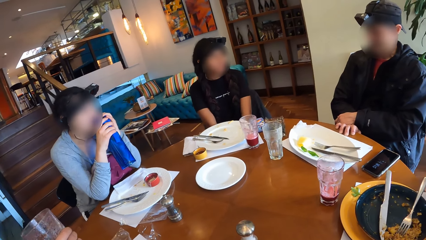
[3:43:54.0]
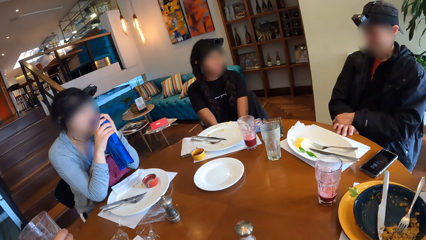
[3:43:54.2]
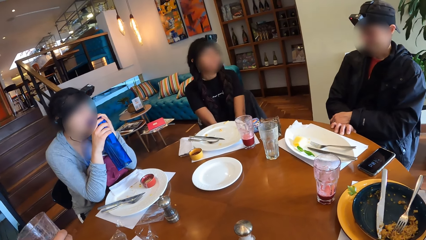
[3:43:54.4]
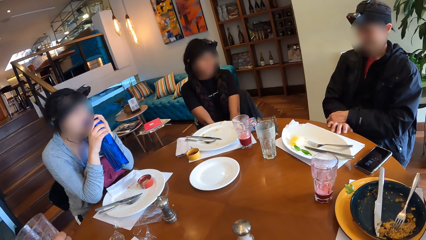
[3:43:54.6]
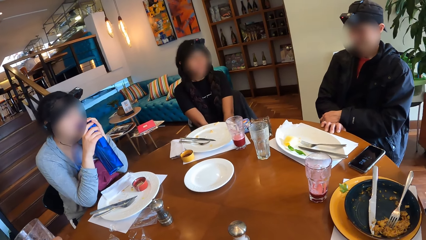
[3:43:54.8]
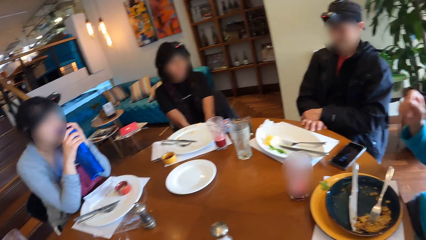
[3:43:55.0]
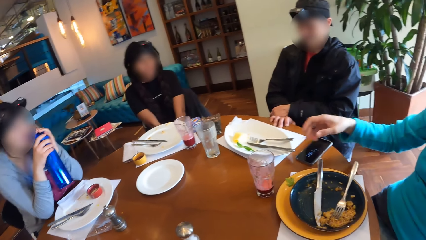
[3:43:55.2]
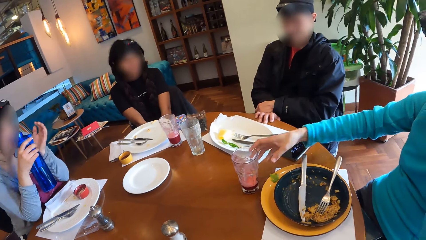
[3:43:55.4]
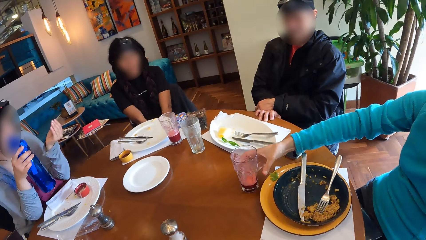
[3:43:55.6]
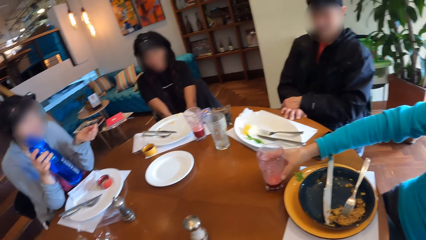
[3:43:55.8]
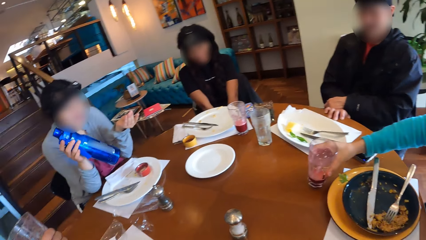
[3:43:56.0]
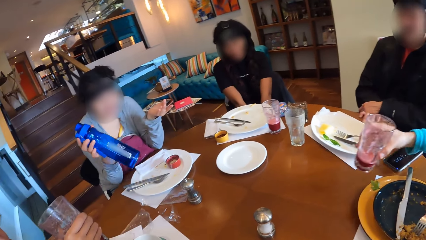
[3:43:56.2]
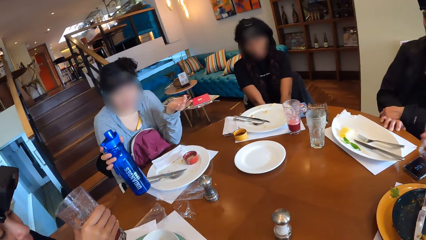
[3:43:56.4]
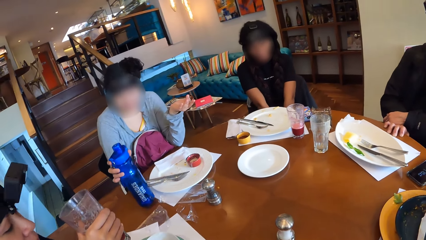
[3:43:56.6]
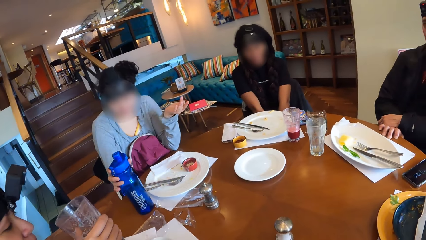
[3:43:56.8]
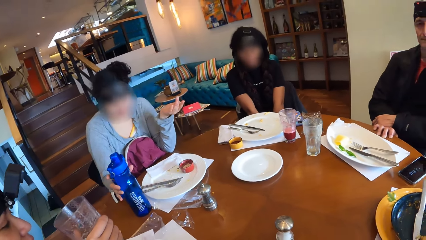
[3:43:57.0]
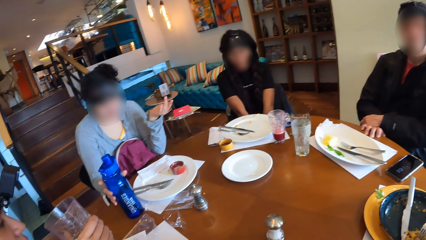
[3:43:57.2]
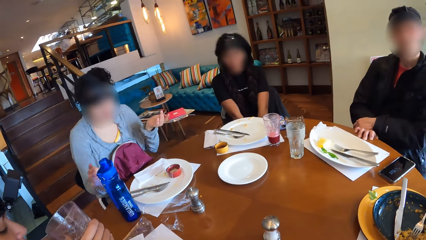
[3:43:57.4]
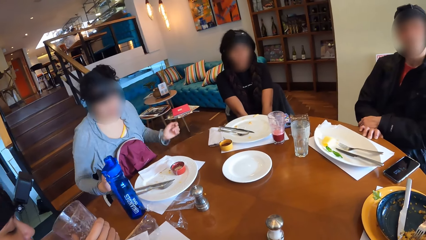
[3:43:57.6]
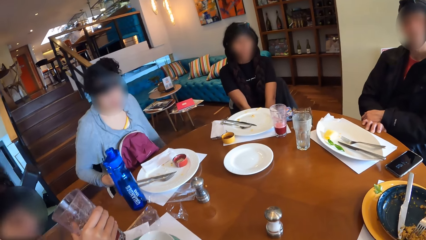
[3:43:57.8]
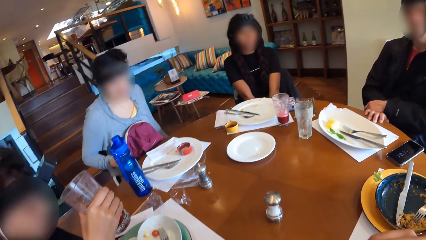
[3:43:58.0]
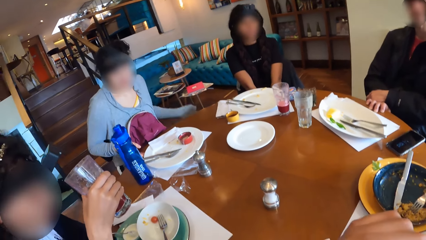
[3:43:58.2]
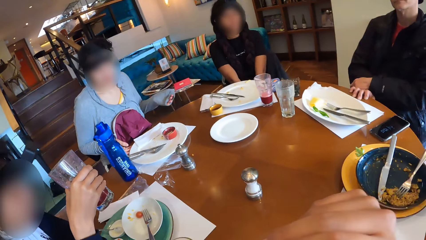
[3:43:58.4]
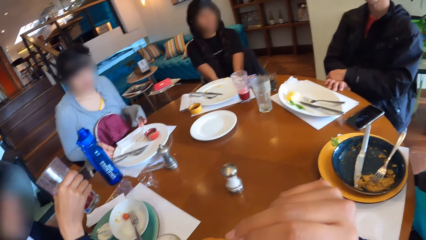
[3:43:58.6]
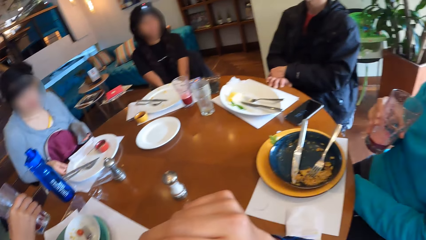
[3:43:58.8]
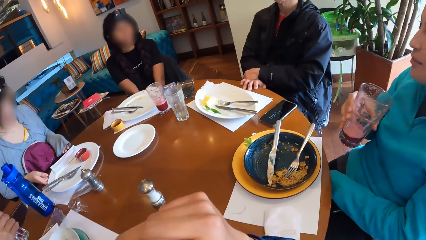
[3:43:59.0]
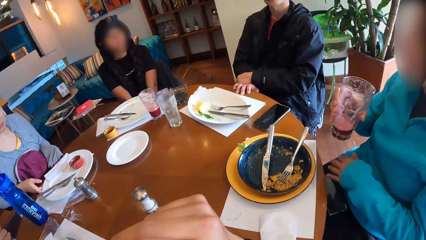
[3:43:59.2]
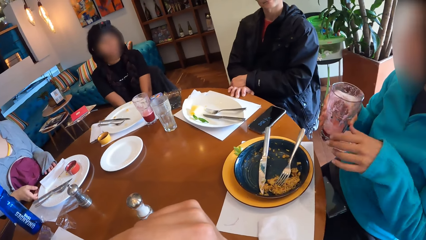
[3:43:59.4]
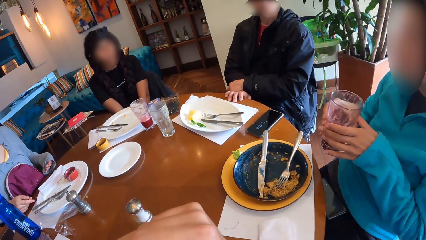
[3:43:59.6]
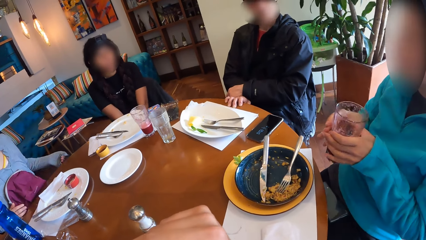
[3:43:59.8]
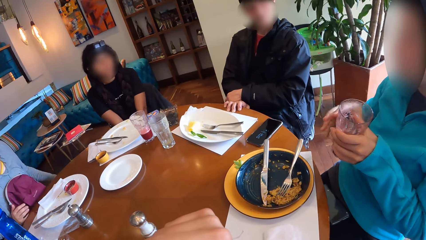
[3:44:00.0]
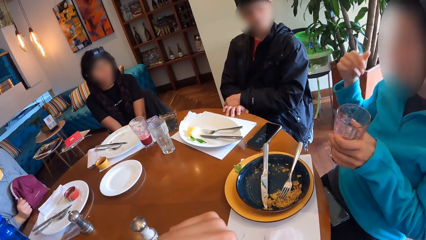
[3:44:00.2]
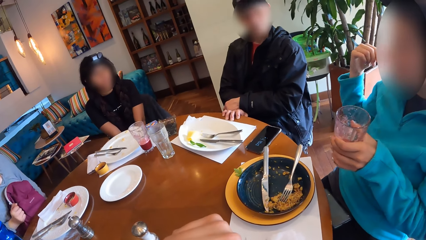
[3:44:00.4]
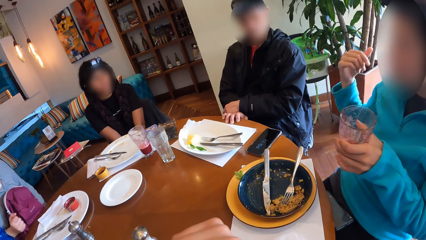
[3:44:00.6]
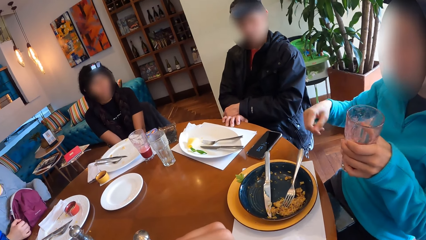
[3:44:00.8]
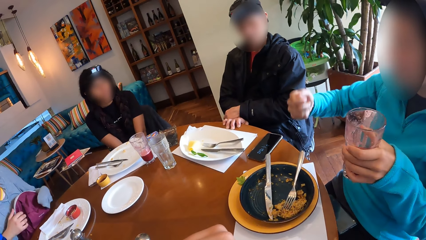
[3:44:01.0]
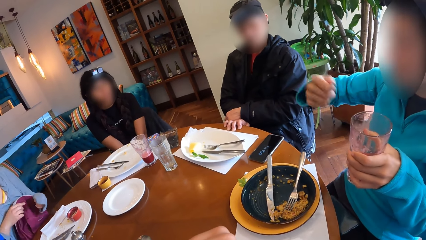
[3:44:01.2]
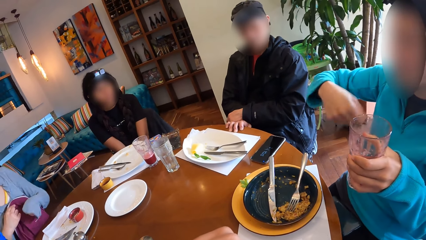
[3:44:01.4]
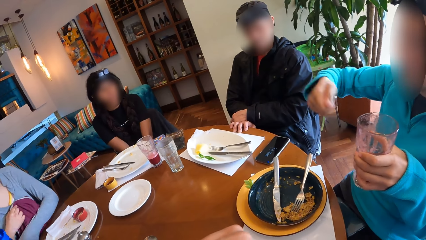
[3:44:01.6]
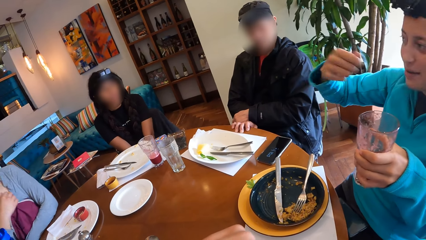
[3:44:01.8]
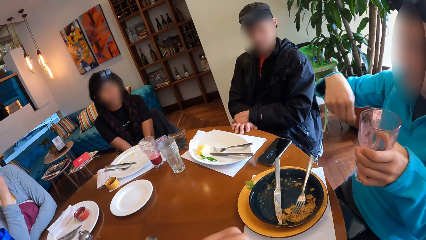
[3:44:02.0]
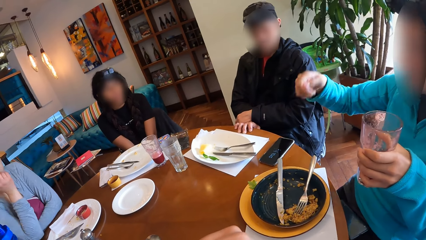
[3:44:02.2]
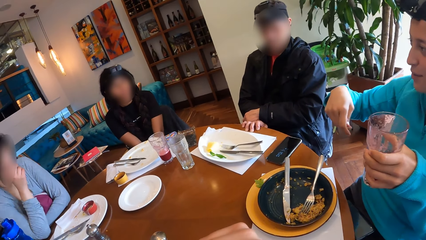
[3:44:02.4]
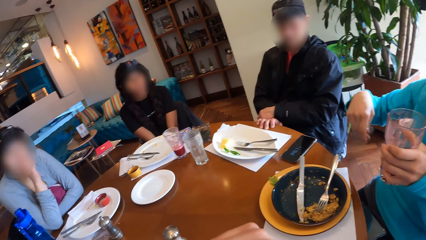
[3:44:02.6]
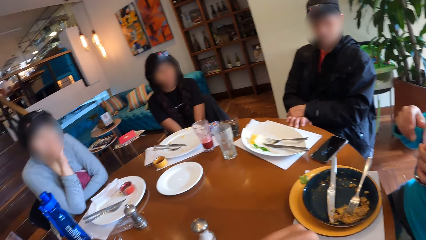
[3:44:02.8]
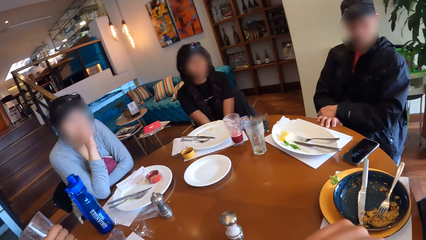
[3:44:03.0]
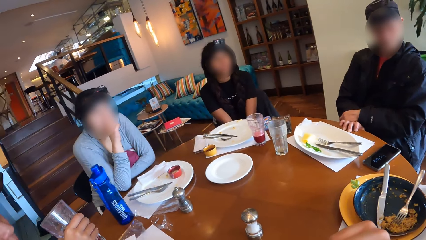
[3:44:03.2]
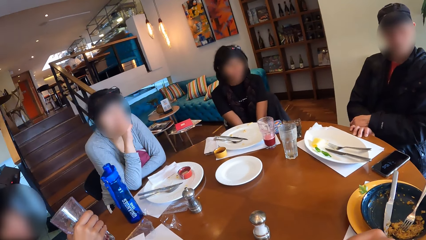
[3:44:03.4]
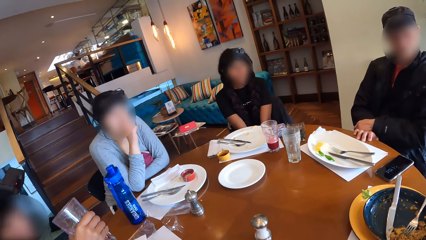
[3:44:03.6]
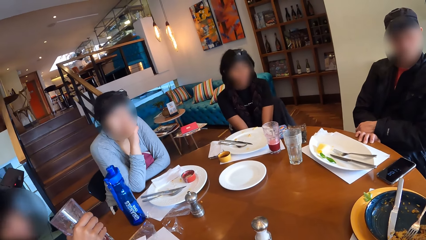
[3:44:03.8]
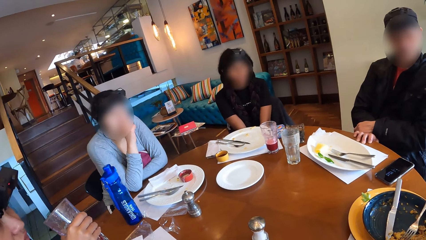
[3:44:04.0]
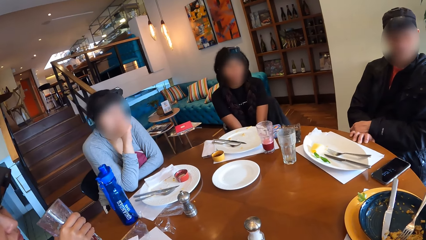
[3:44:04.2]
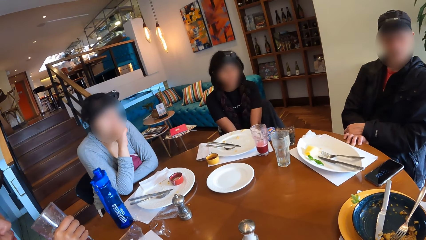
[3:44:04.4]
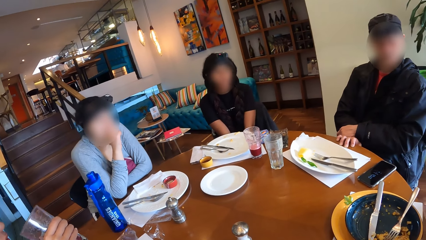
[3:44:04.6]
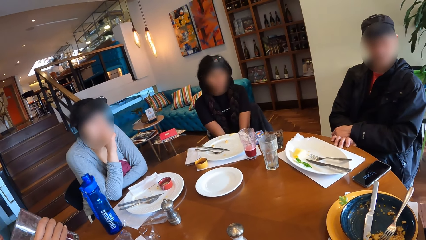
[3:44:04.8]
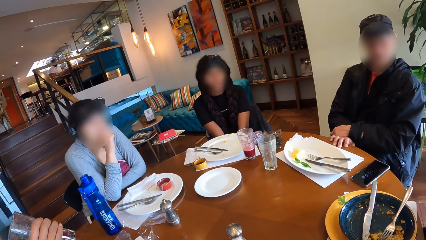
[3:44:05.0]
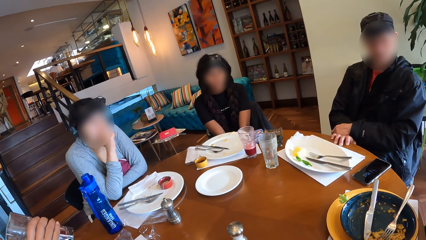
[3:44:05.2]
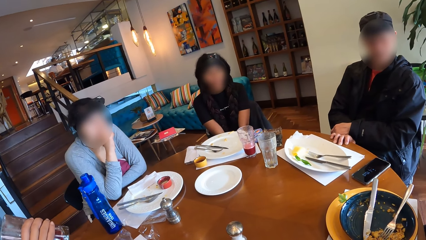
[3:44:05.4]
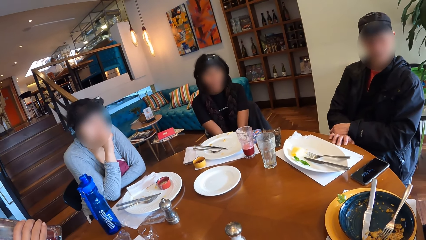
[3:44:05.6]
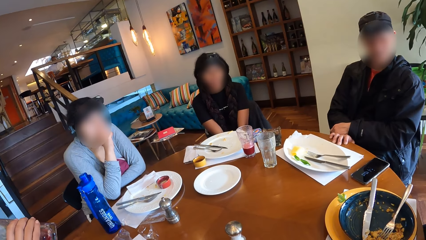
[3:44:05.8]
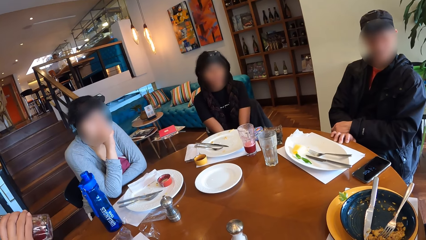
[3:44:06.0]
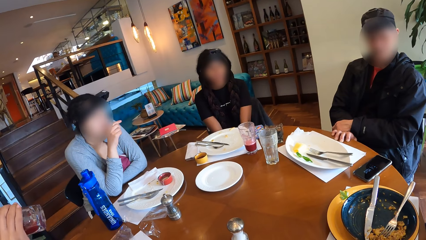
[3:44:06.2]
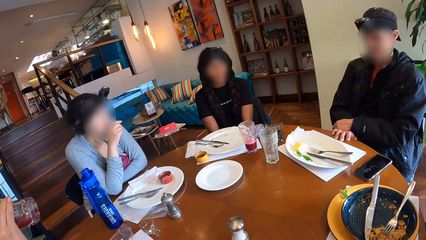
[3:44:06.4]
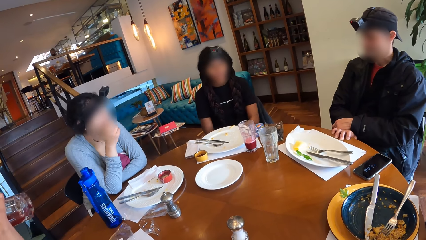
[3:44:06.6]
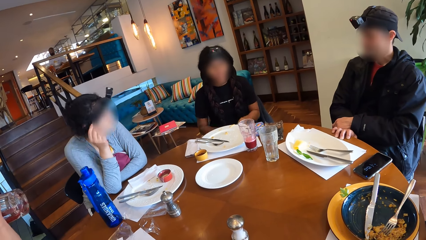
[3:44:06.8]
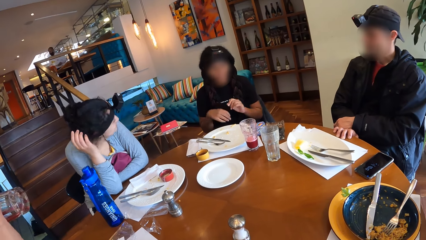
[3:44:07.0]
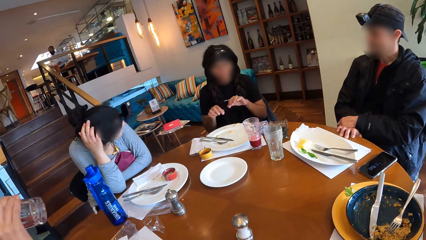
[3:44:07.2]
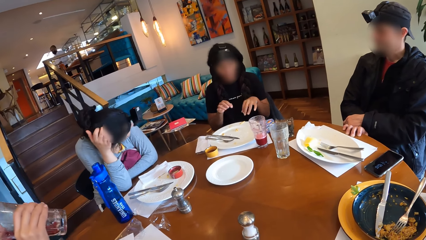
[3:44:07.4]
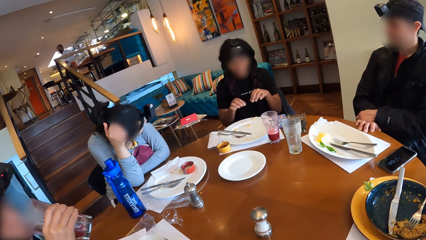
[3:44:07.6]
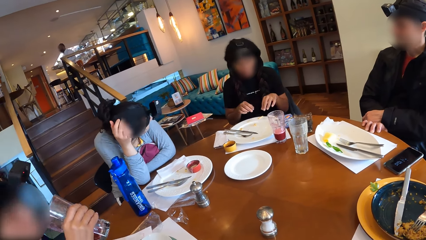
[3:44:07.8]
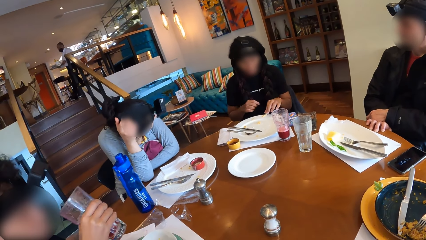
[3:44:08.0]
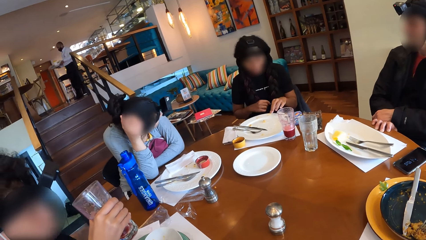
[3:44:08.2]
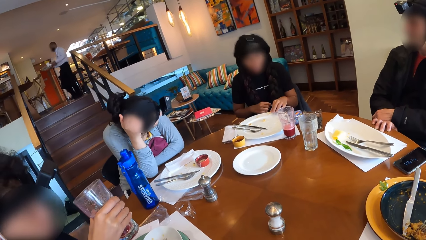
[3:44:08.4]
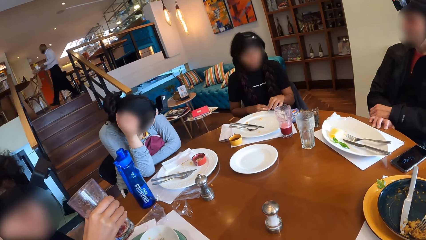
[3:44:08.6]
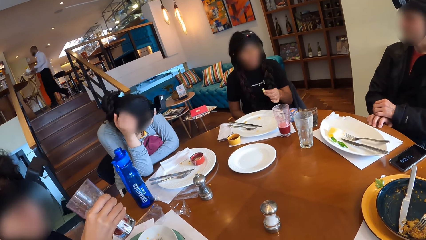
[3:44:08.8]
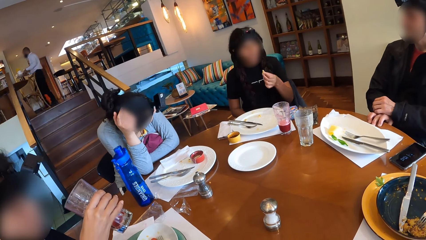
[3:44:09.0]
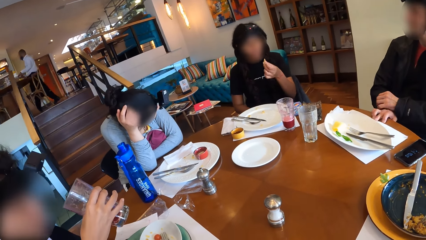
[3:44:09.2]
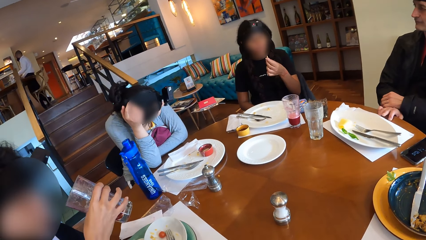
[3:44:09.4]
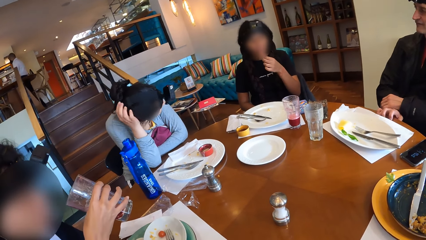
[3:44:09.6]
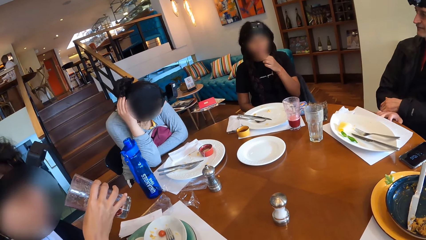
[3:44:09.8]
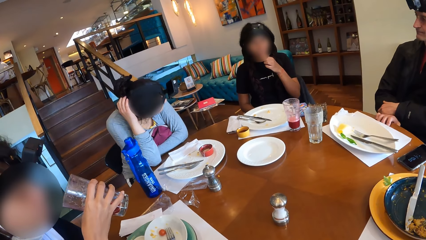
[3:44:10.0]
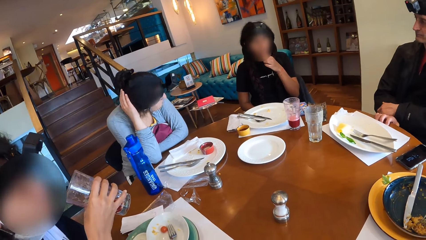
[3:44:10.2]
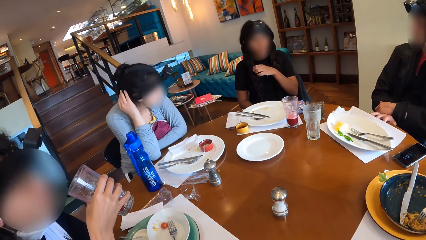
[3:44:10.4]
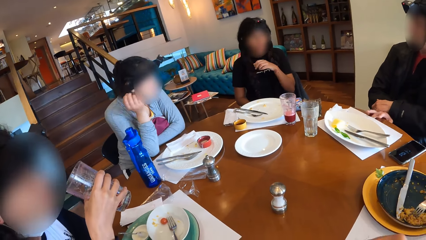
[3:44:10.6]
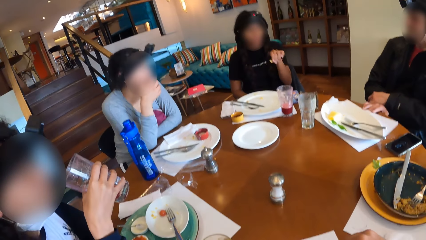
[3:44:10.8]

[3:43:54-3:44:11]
The man picks up the cup of juice from the table with his right hand. A woman drops the bottle of water on the table with her right hand. The man passes the cup of juice from his right hand to his left hand. Another woman drinks from the cup of juice in her right hand.
